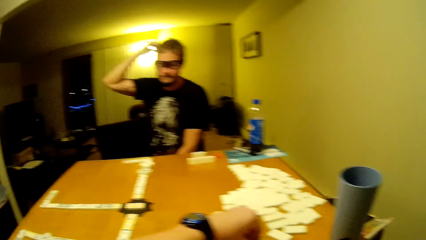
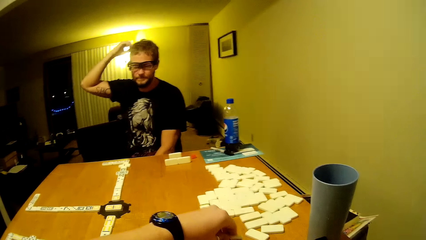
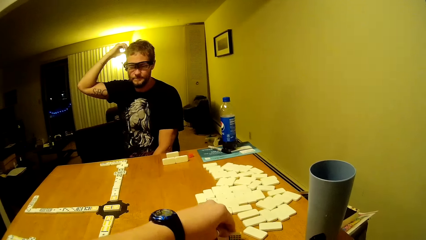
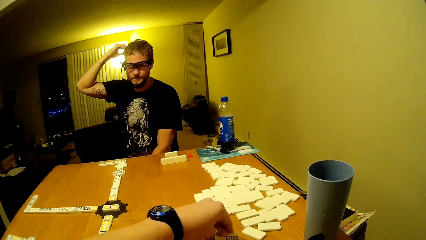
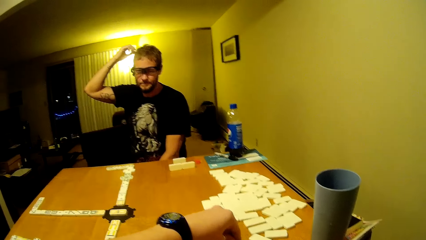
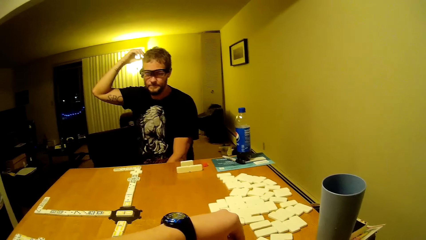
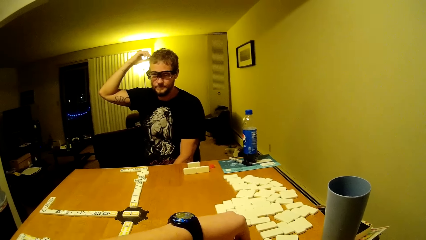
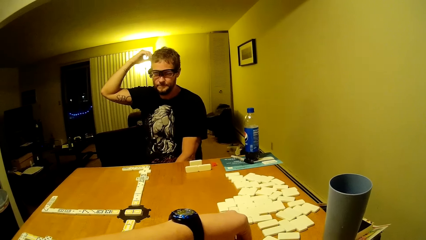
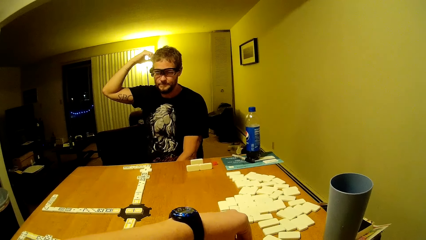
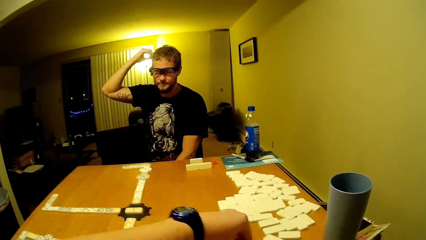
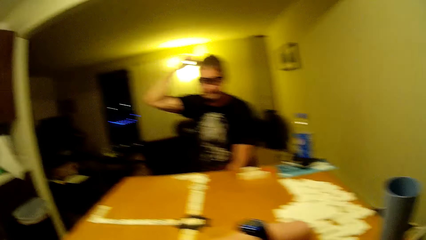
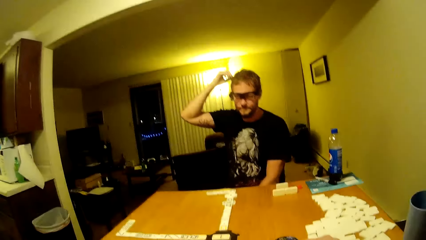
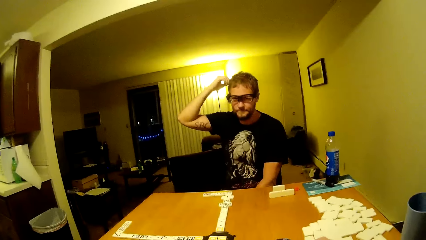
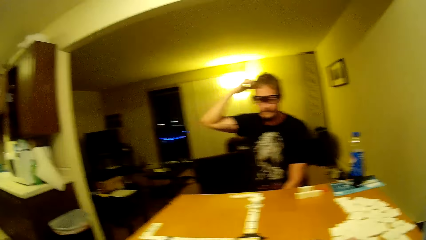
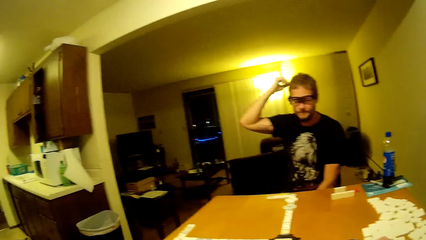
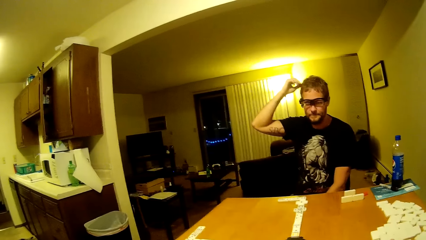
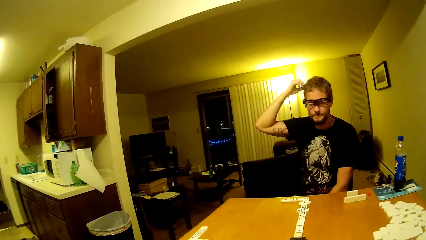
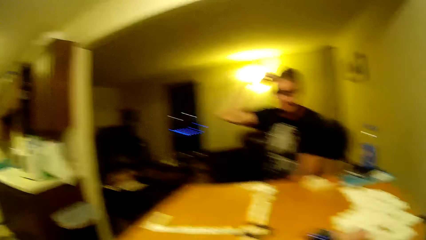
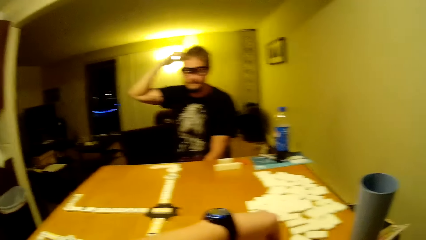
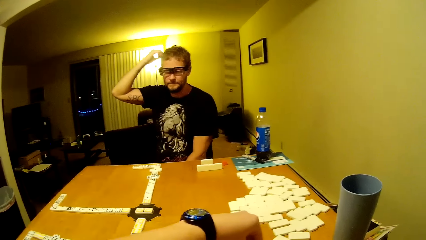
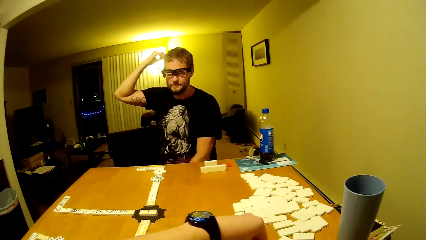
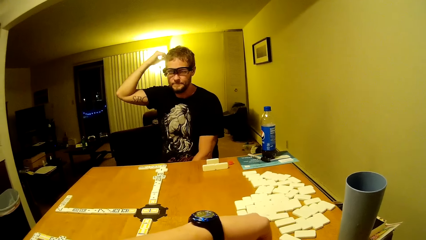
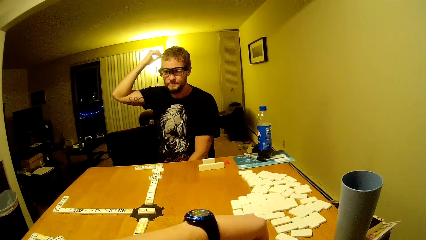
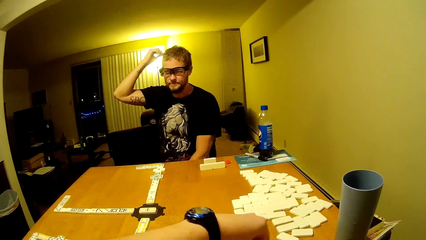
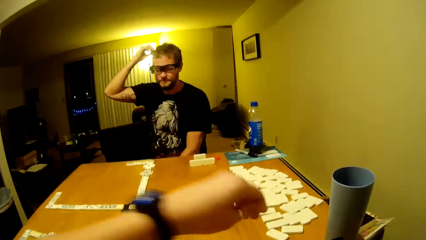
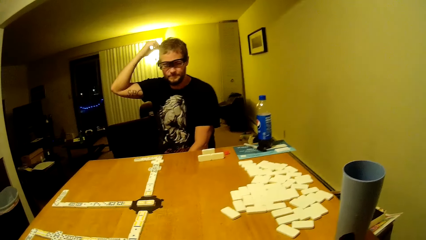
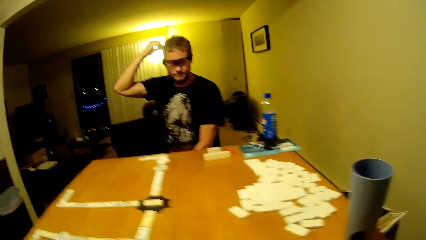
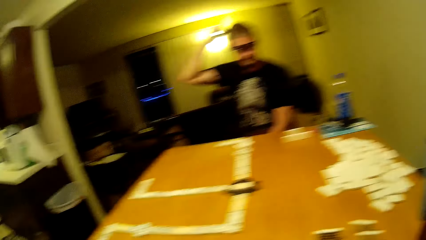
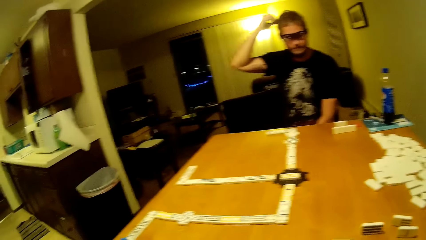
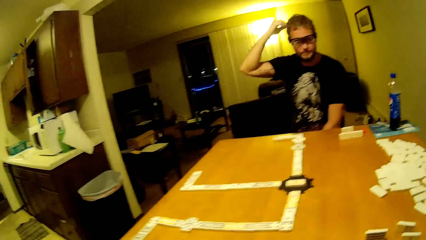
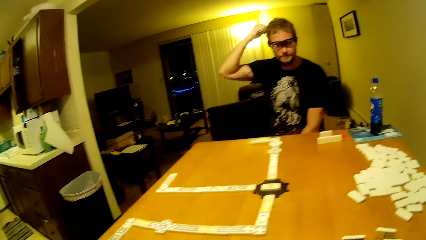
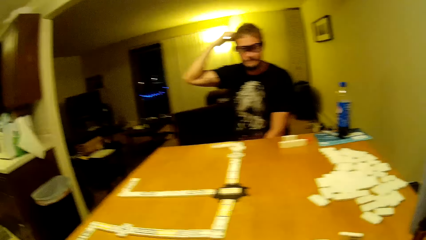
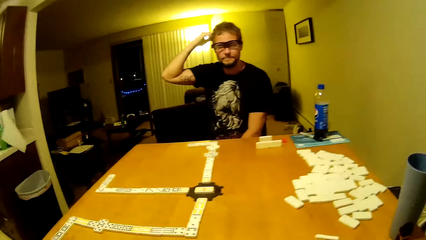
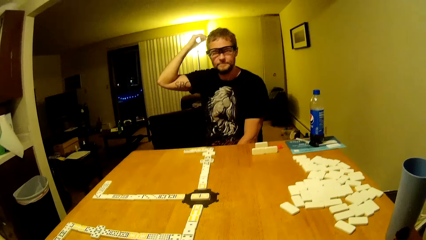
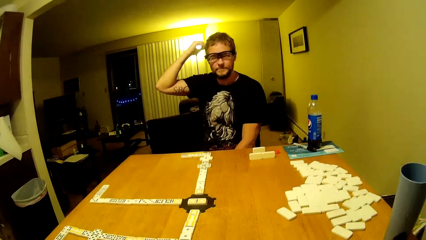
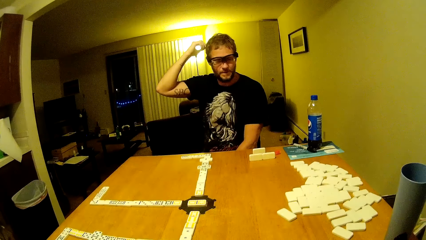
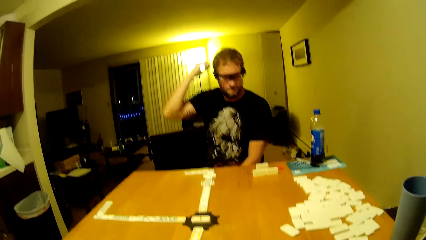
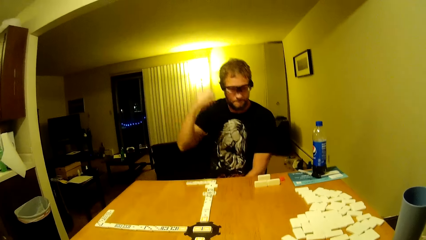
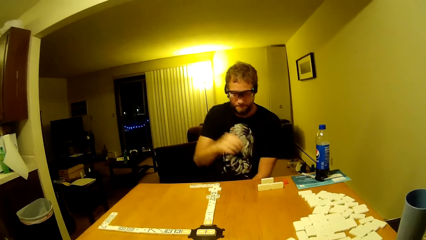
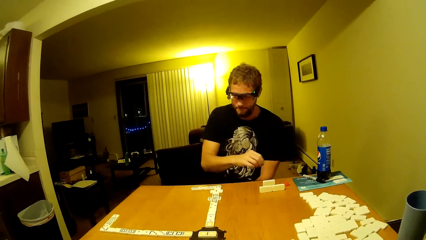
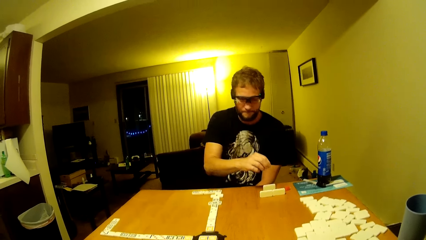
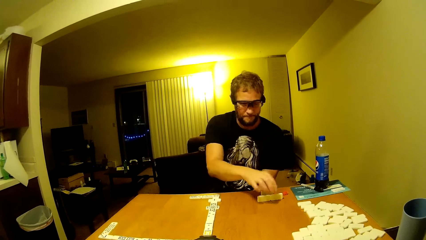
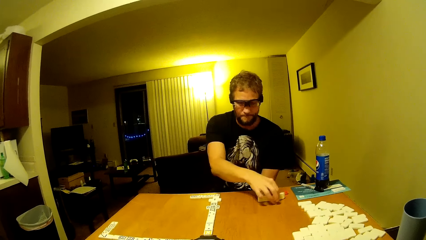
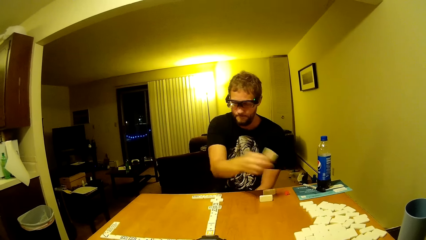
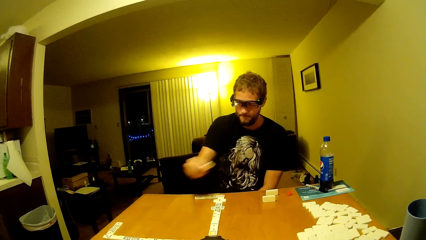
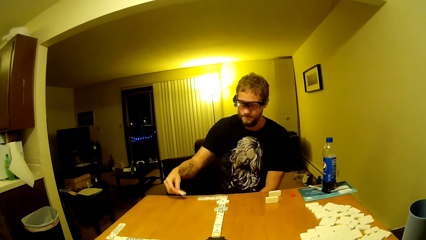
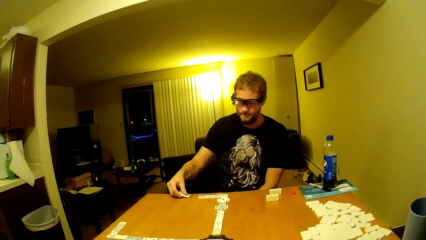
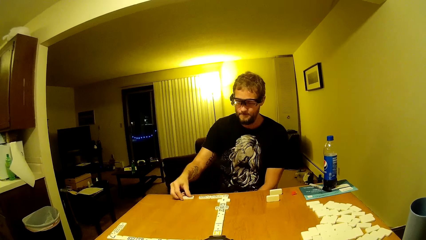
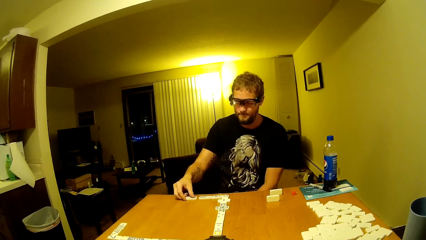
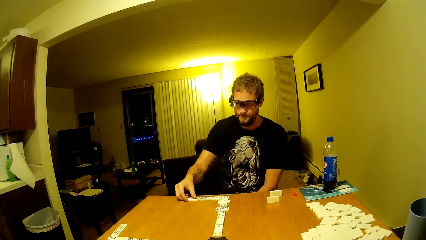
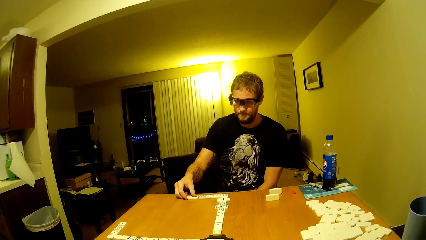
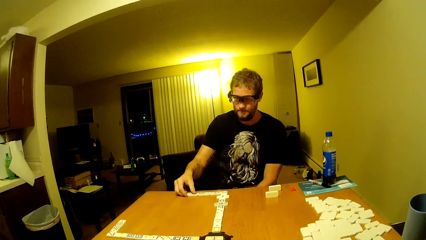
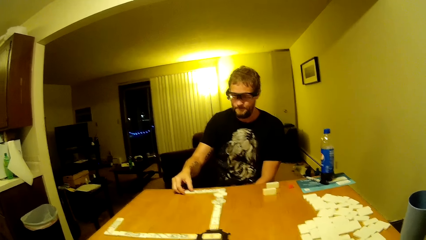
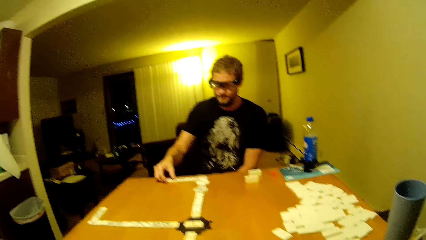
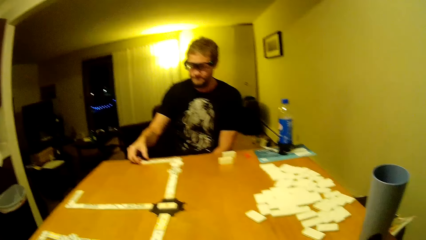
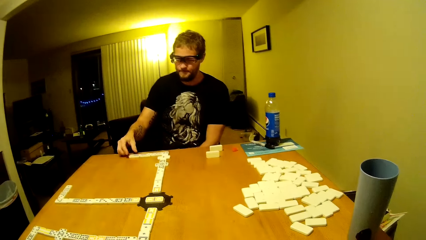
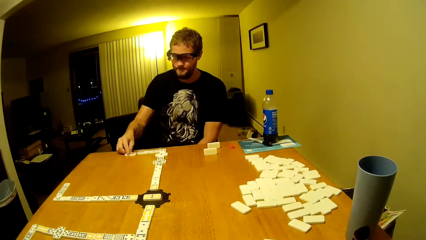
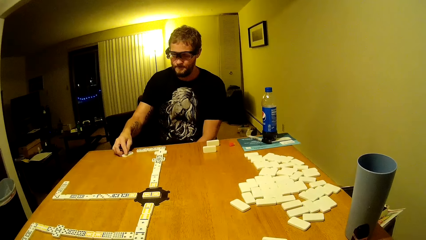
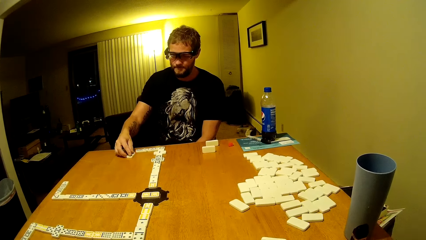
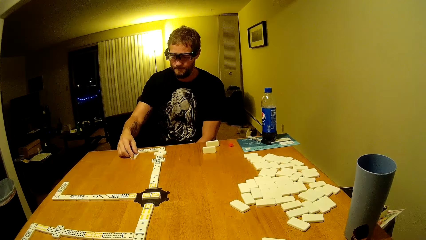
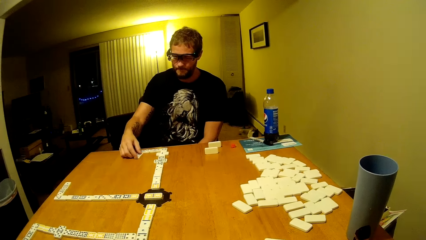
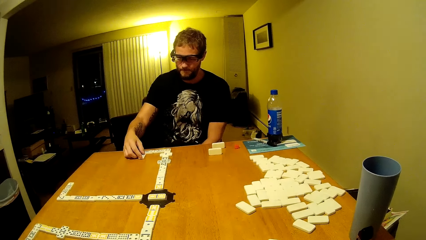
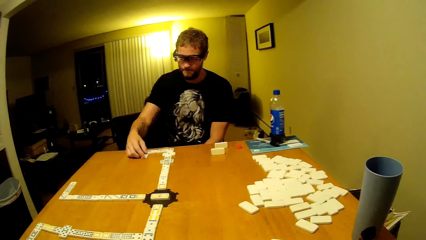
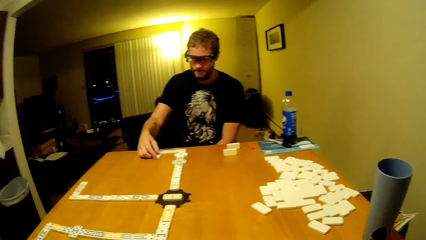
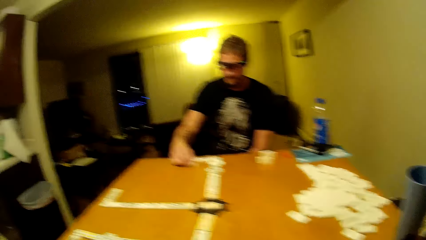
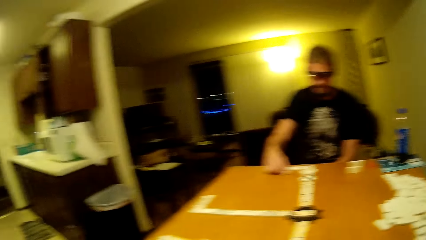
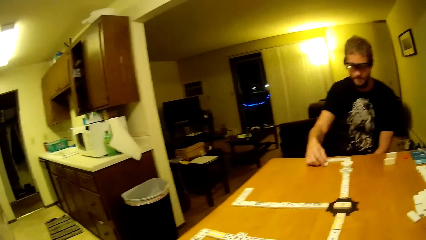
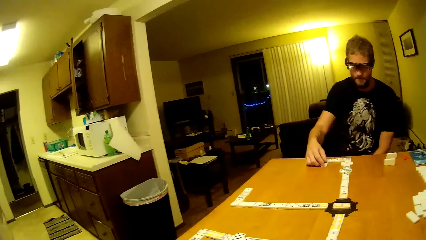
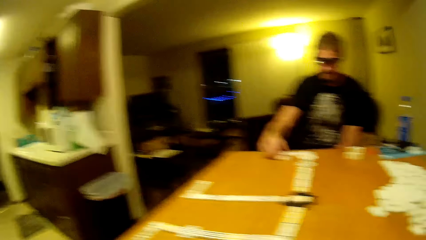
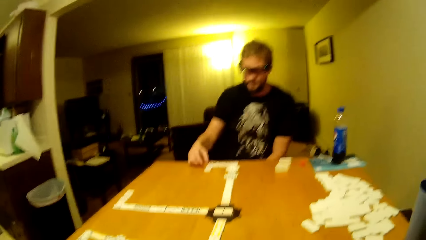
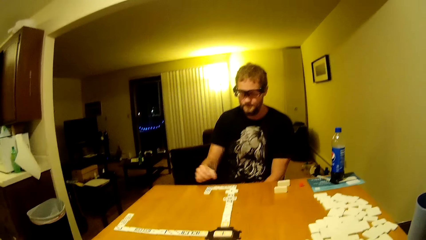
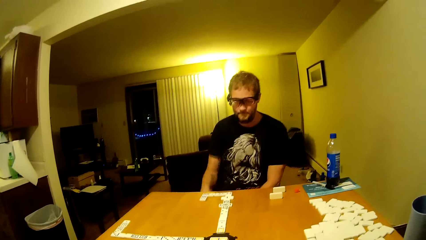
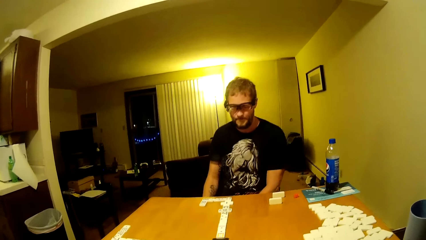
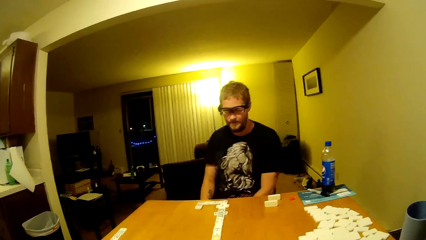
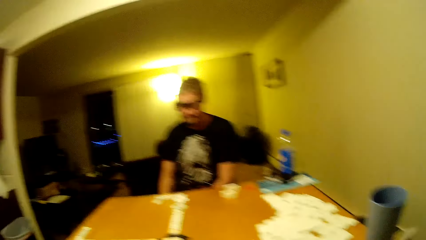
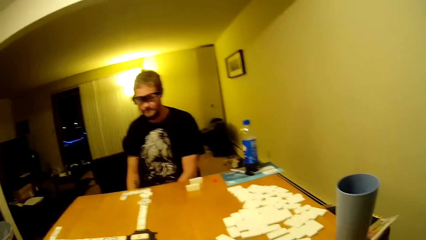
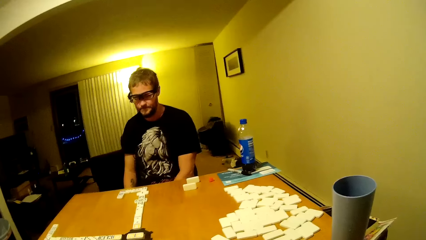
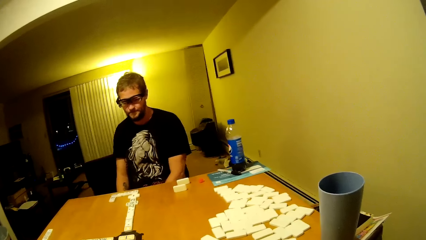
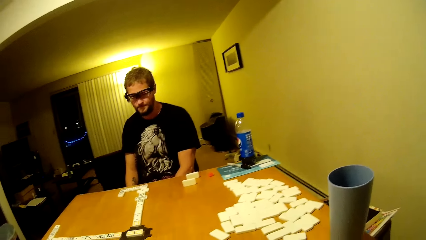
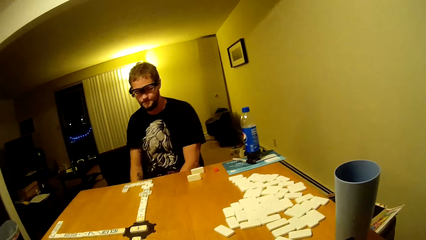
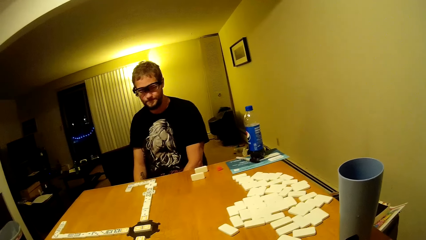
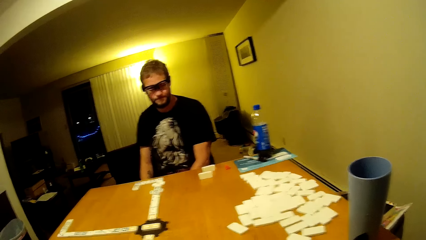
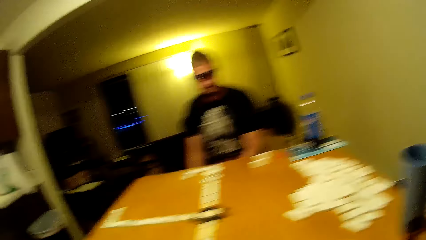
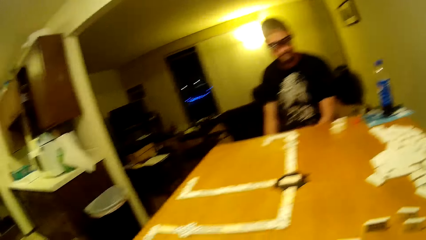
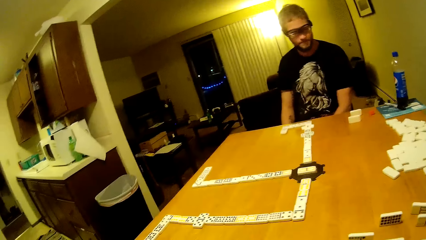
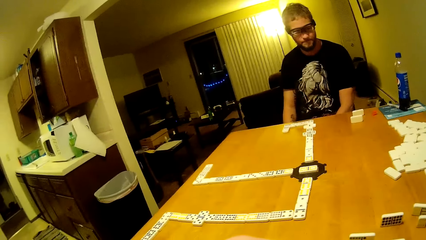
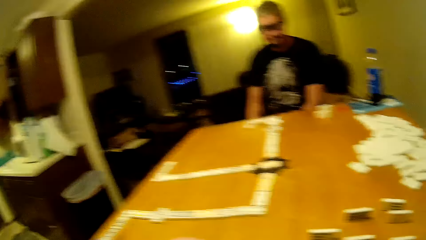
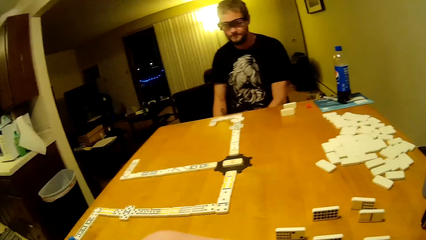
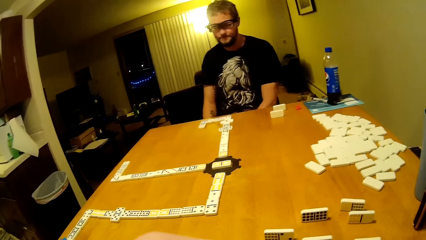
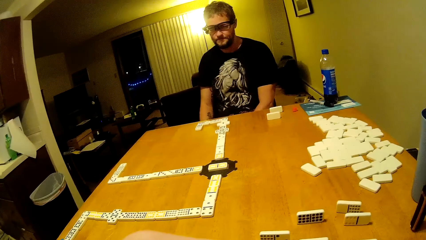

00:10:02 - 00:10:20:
The camera wearer picks a domino. A man scratches his head. The camera wearer removes his hand. He talks to the man. The man picks a domino, plays dominoes and places it on the dominoes game table. The camera wearer looks around.
